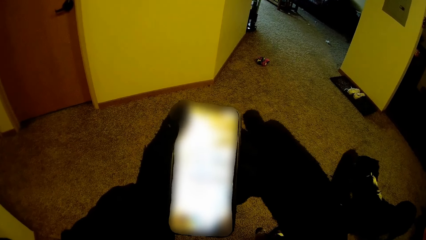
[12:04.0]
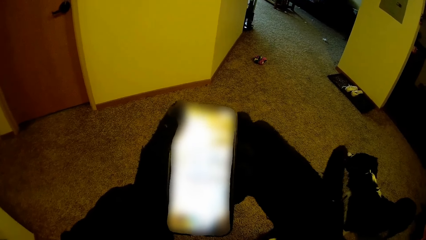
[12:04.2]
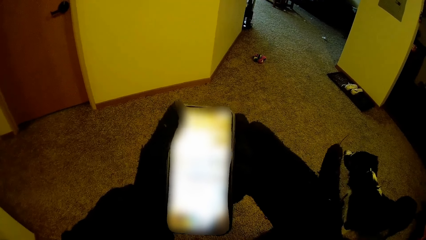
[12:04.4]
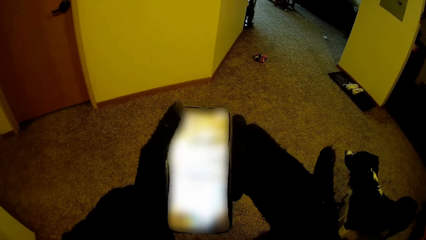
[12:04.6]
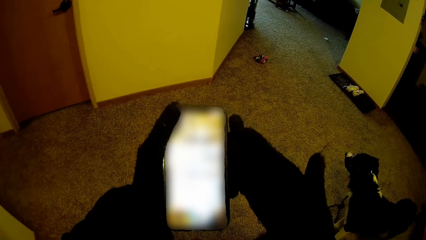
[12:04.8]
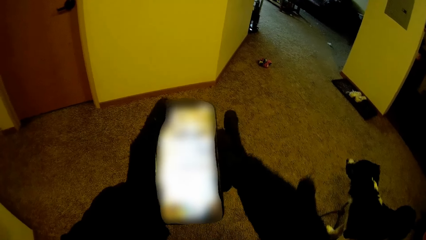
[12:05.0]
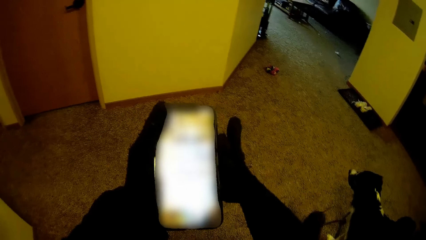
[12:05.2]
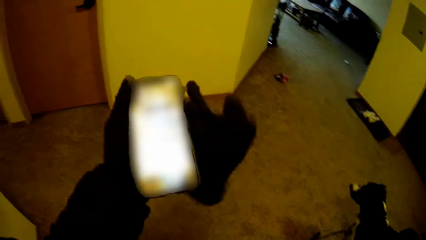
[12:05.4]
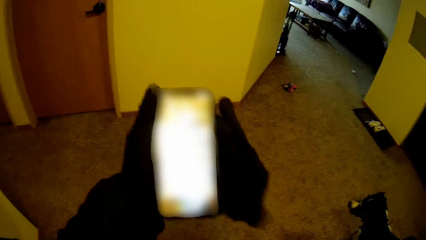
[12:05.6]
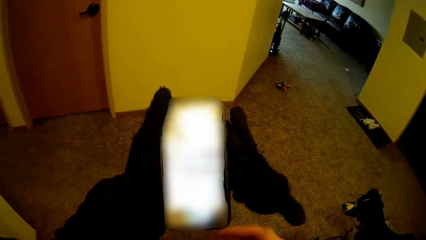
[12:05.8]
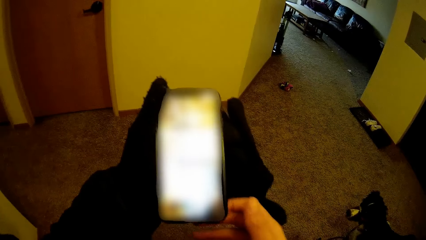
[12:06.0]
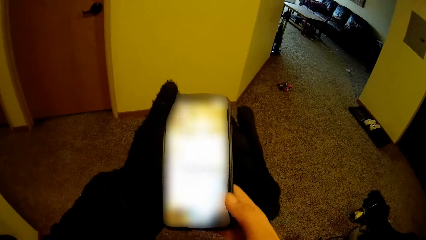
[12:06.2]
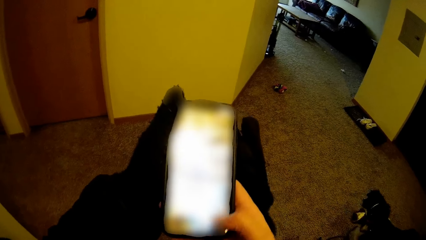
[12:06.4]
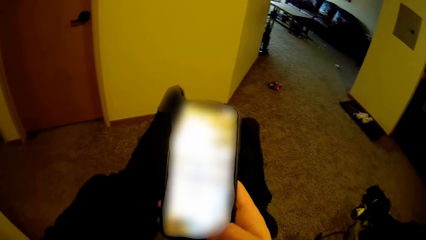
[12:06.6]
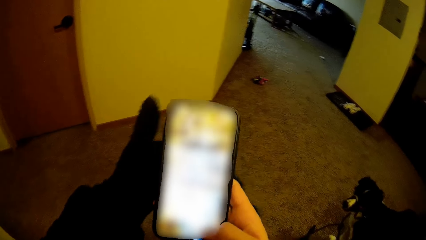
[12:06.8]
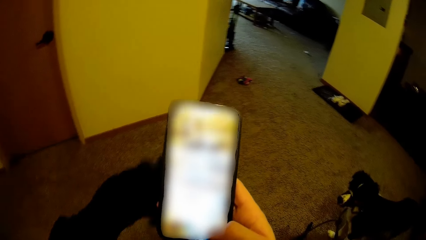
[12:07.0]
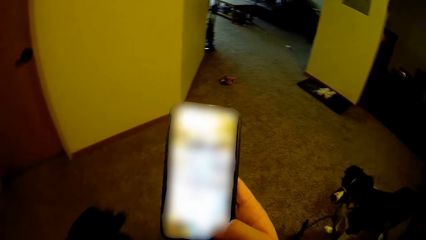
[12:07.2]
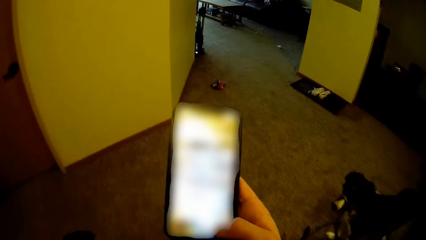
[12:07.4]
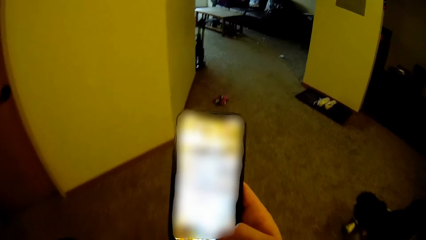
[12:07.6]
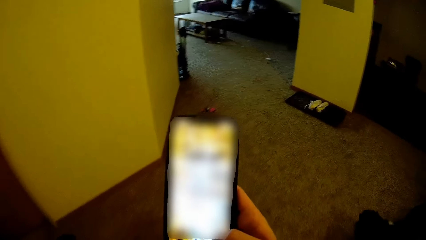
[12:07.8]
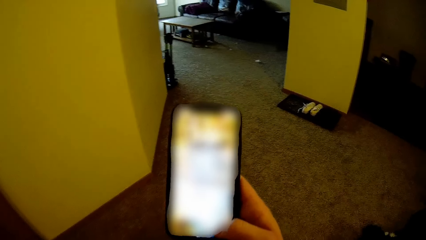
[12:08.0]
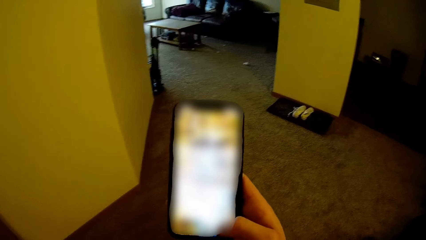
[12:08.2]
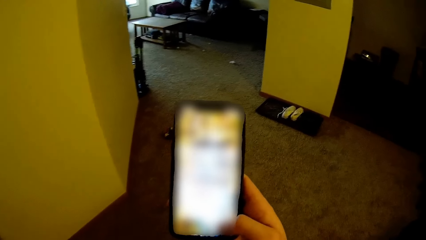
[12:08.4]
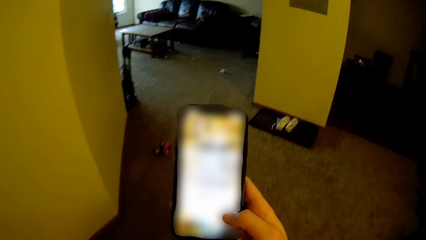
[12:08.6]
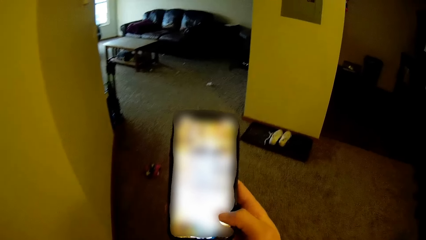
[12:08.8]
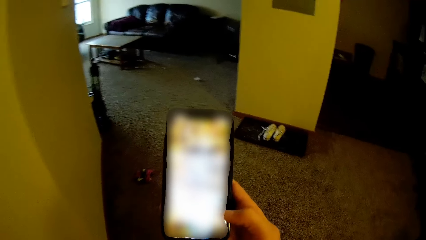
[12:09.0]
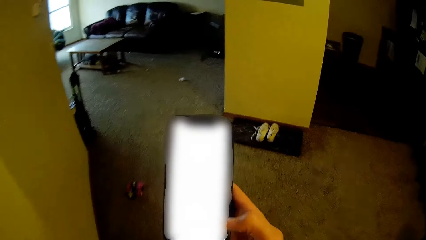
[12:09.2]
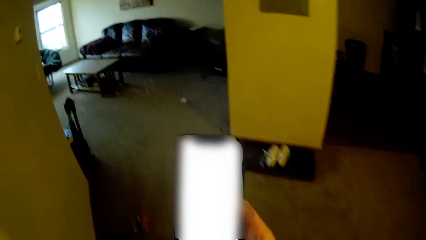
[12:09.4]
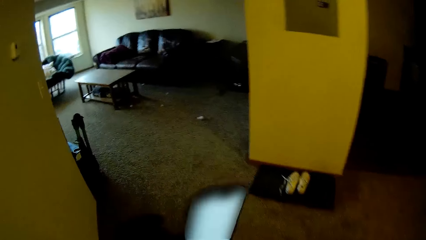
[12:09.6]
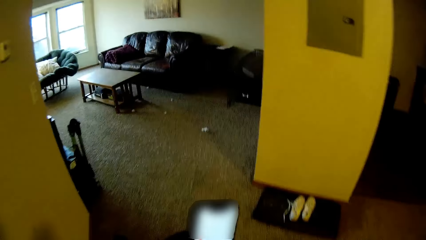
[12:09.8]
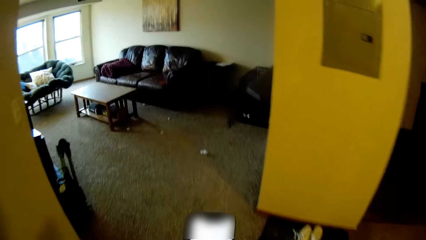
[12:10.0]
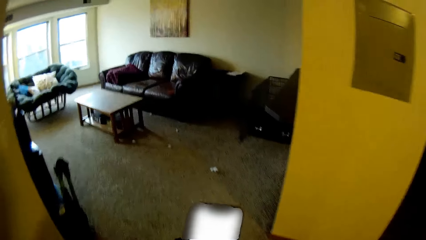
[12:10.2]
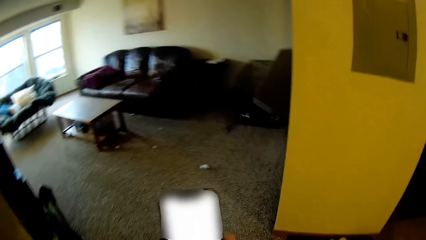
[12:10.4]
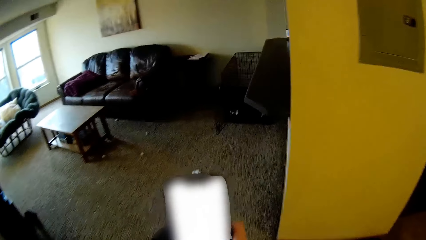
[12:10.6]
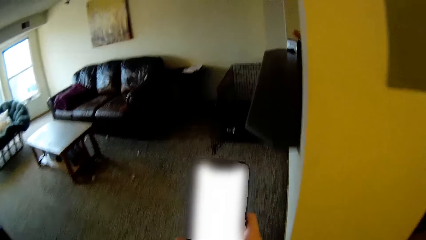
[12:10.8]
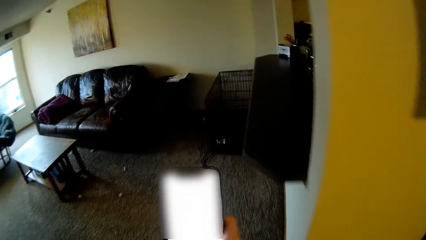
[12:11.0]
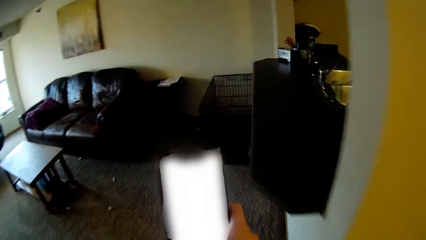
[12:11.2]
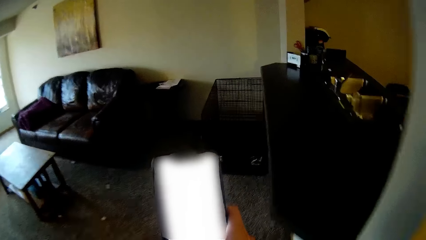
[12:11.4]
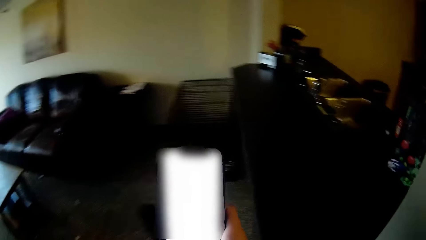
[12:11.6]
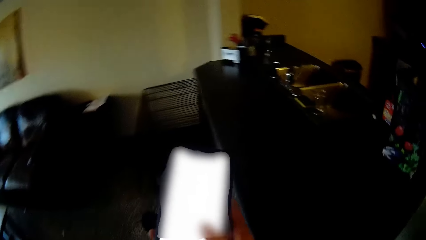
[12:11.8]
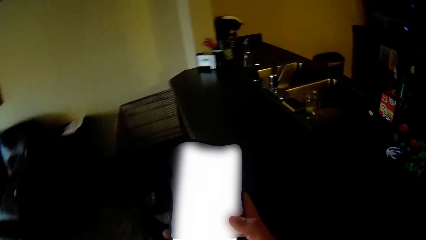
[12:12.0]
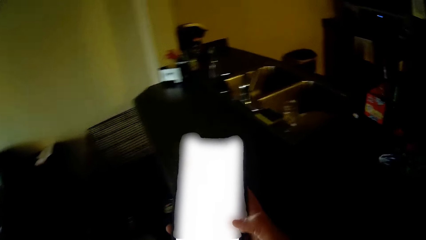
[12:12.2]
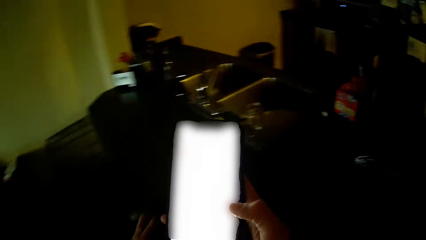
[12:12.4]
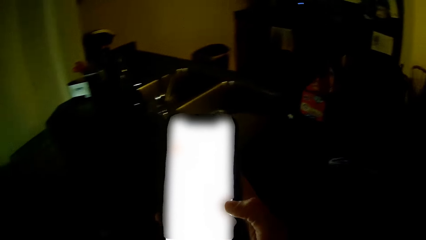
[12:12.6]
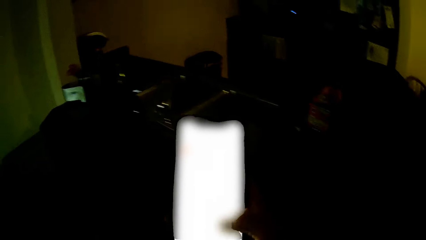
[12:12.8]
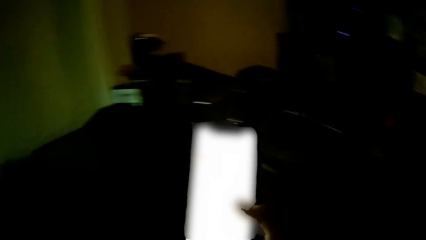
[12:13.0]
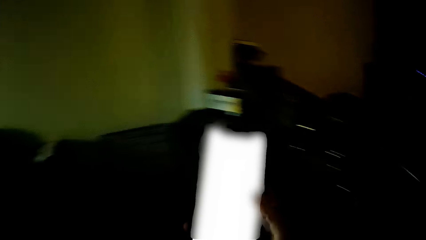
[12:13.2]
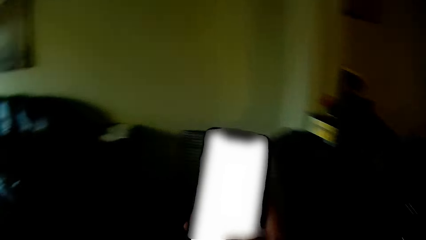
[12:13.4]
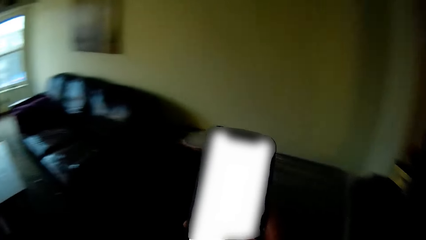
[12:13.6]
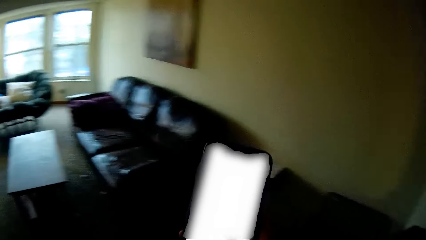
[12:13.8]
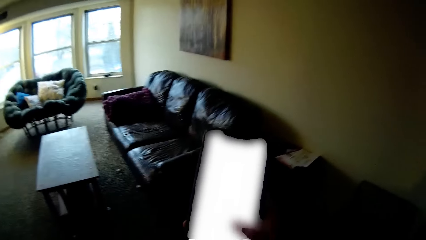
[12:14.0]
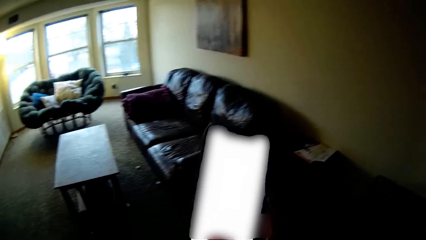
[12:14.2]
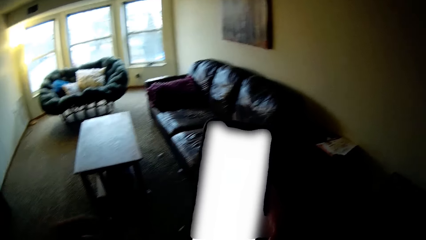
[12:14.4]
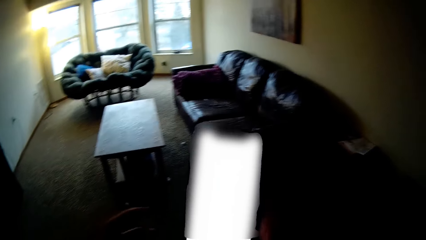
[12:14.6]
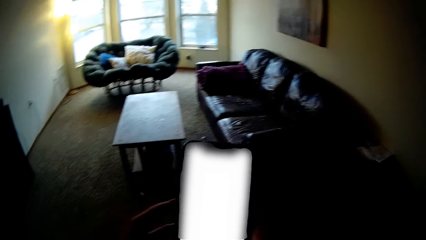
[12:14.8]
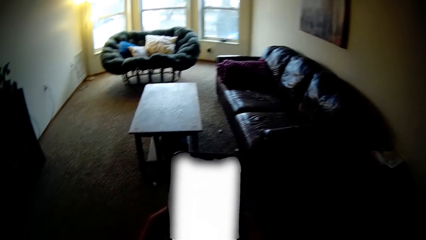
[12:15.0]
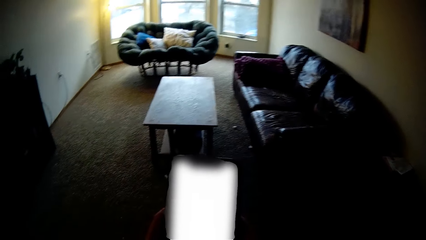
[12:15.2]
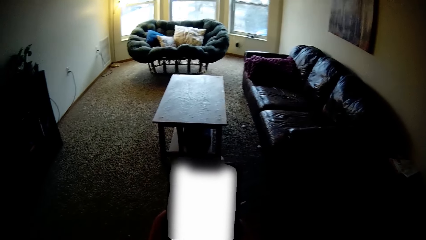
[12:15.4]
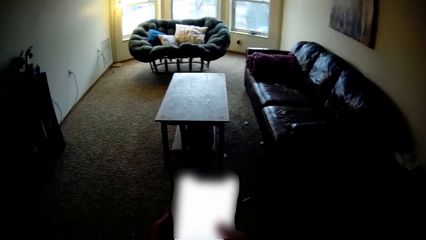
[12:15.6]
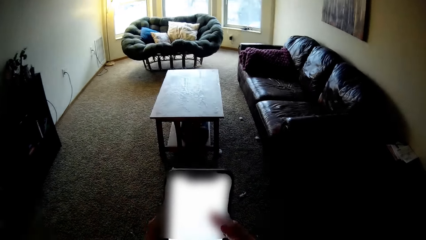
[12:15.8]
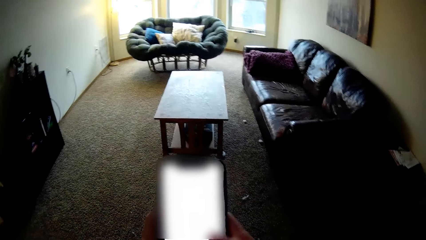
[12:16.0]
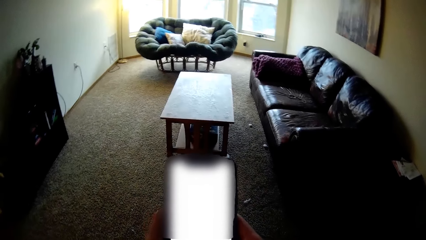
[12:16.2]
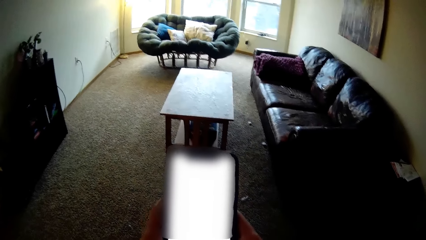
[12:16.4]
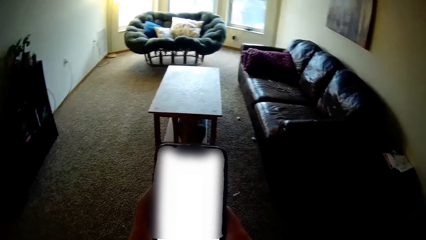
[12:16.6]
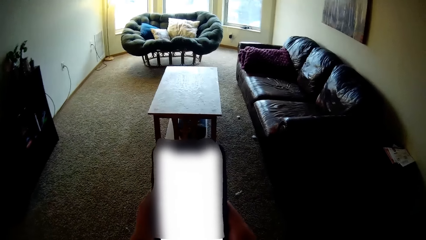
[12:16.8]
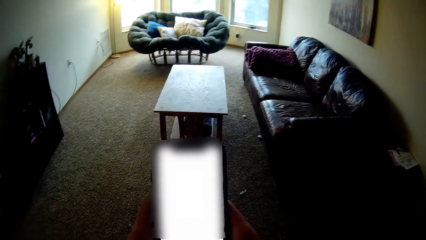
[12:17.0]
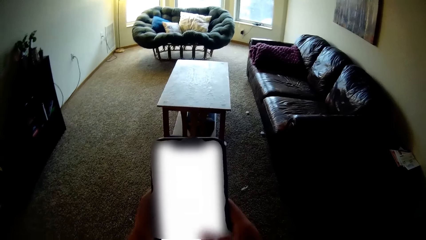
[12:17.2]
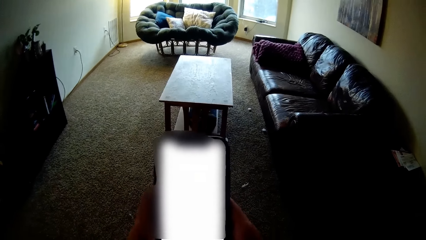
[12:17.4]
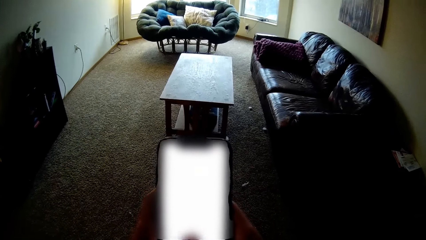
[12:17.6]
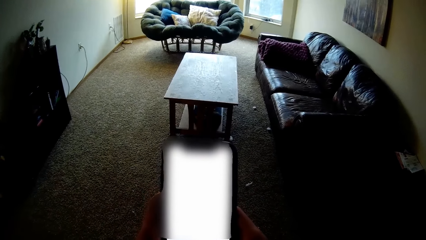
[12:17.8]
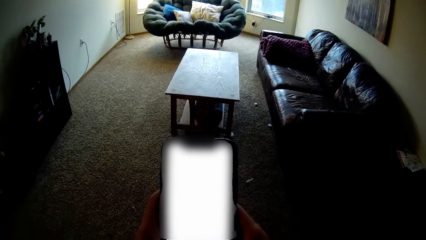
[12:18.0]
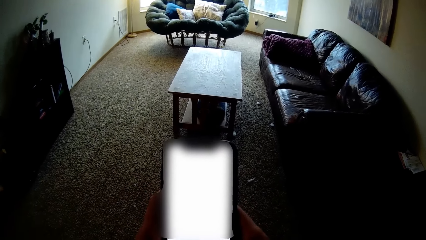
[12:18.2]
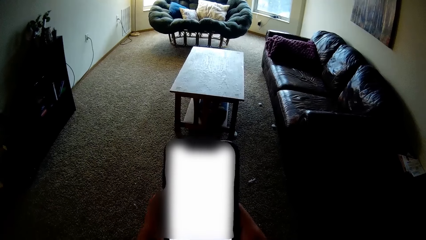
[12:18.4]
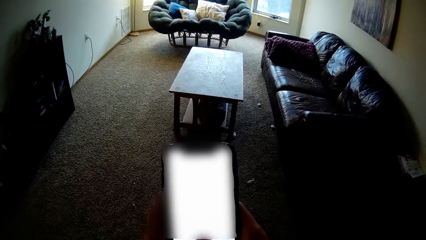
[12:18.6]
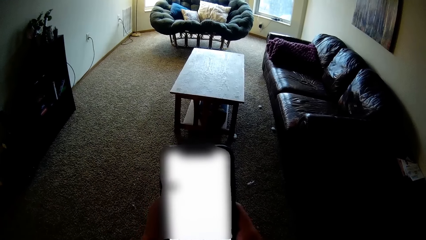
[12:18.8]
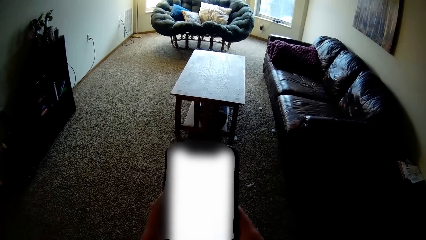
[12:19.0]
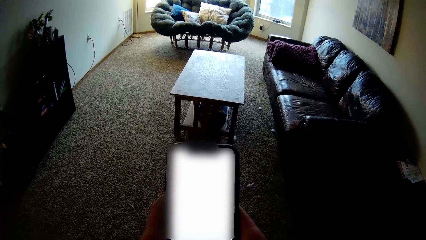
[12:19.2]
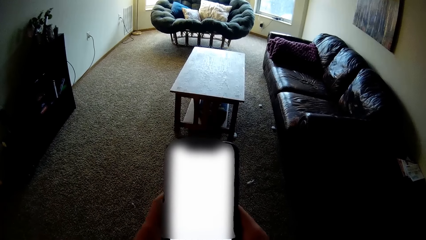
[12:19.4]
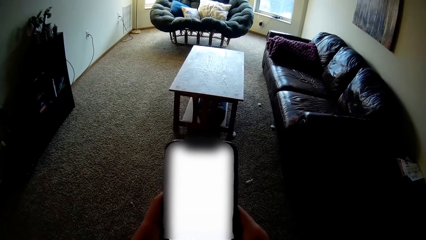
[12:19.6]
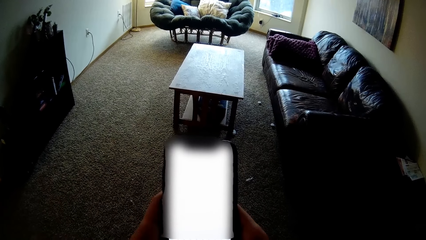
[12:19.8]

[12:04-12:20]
The camera wearer removes the right hand glove. She operates the phone. She walks around. She pulls off her left glove and drops the gloves on a counter. She stops walking.
